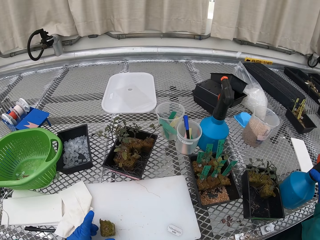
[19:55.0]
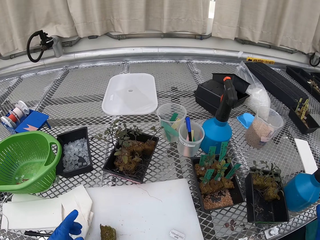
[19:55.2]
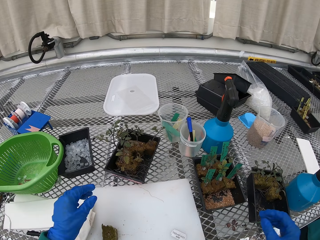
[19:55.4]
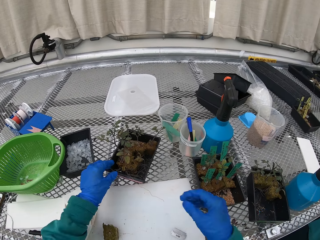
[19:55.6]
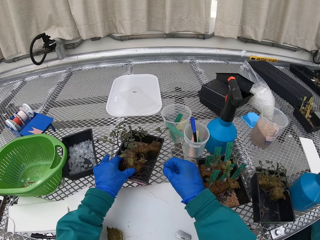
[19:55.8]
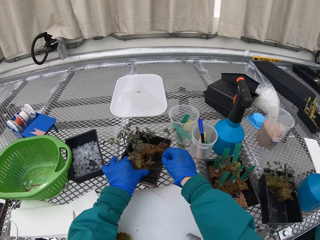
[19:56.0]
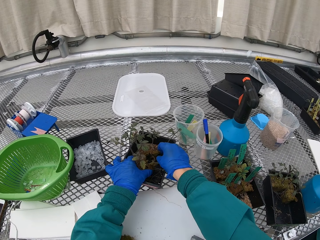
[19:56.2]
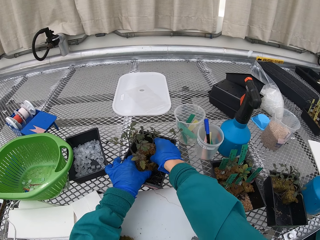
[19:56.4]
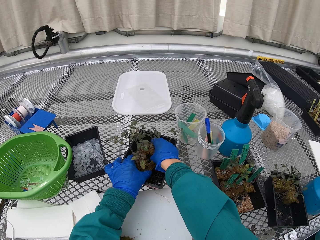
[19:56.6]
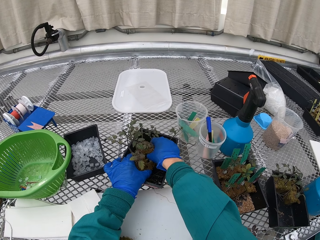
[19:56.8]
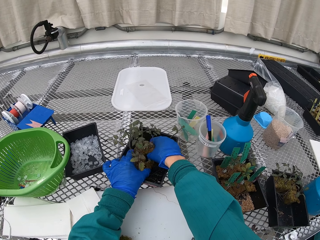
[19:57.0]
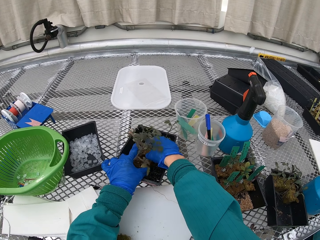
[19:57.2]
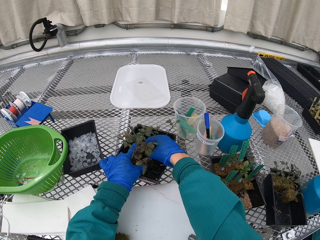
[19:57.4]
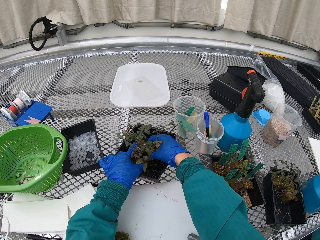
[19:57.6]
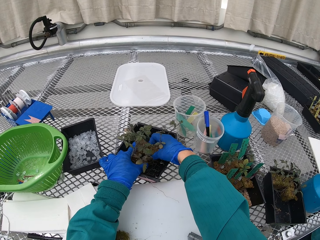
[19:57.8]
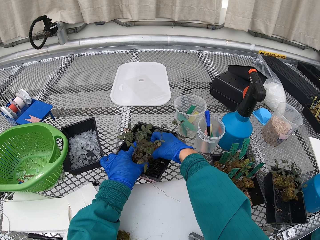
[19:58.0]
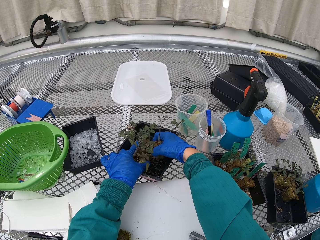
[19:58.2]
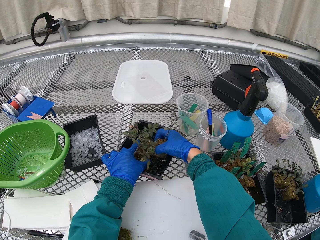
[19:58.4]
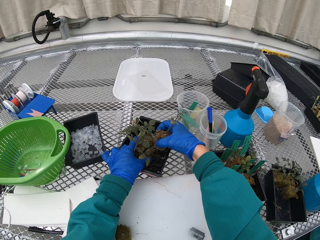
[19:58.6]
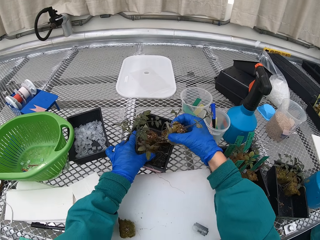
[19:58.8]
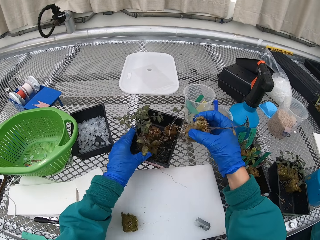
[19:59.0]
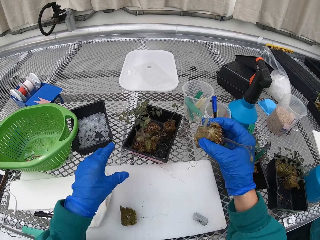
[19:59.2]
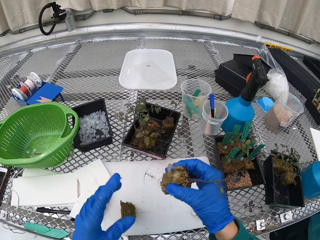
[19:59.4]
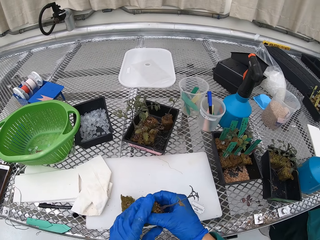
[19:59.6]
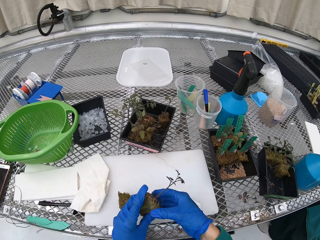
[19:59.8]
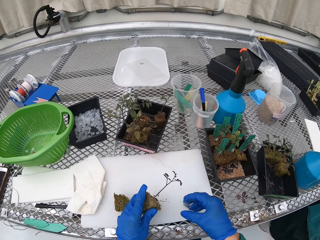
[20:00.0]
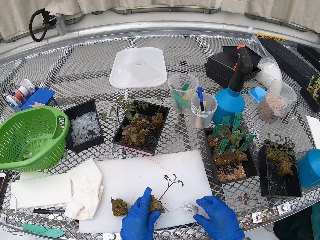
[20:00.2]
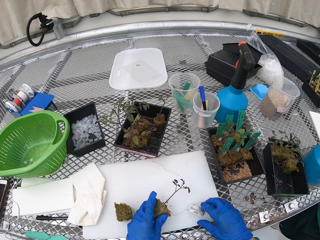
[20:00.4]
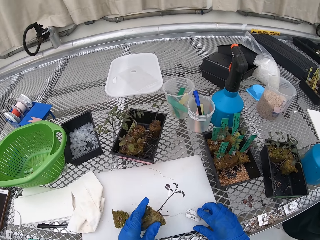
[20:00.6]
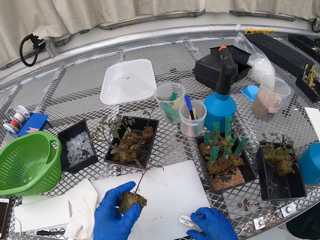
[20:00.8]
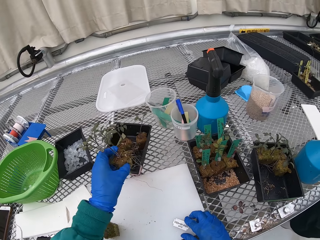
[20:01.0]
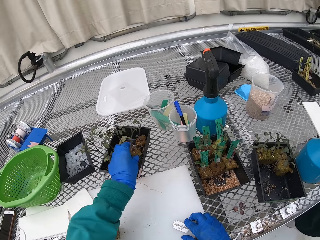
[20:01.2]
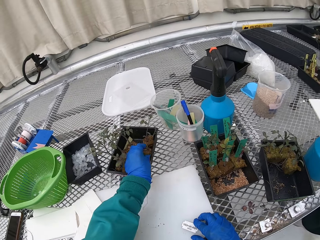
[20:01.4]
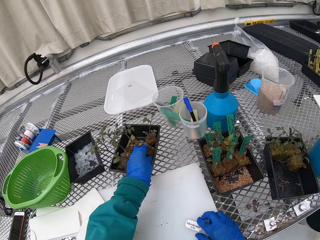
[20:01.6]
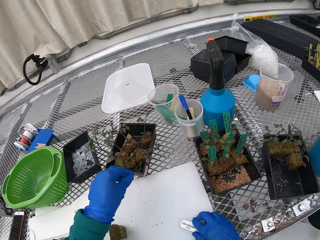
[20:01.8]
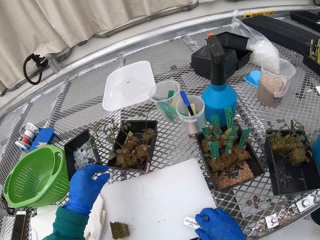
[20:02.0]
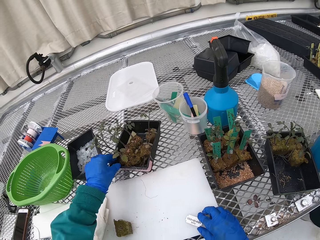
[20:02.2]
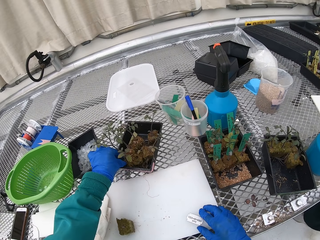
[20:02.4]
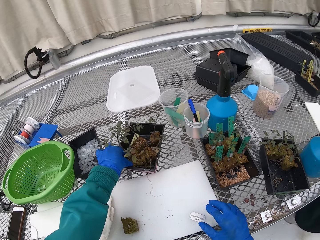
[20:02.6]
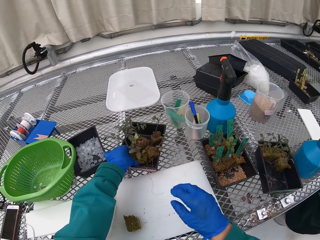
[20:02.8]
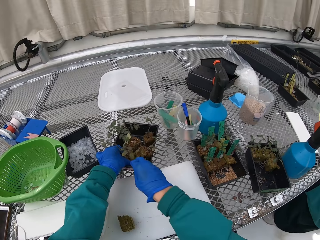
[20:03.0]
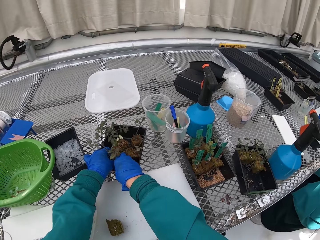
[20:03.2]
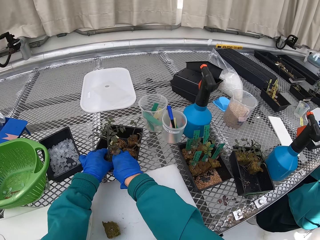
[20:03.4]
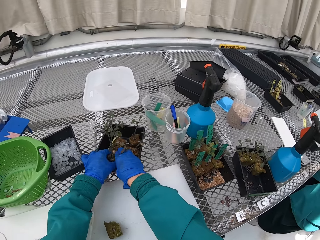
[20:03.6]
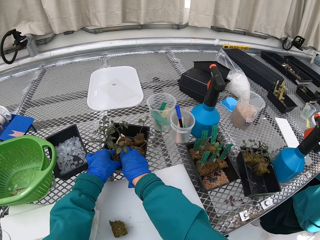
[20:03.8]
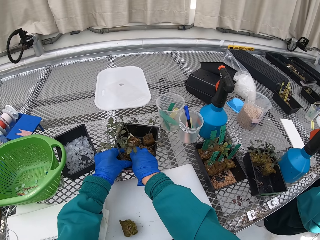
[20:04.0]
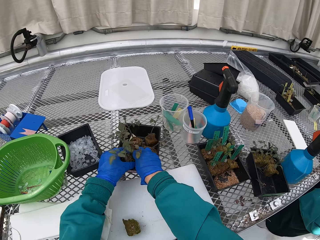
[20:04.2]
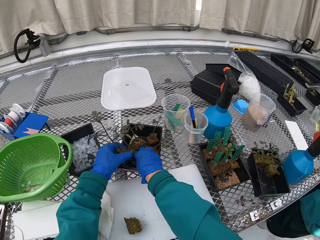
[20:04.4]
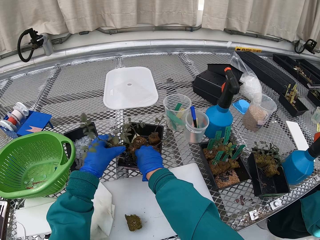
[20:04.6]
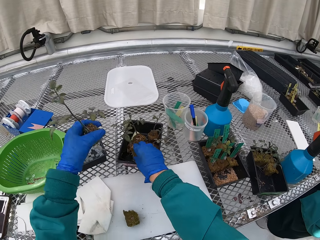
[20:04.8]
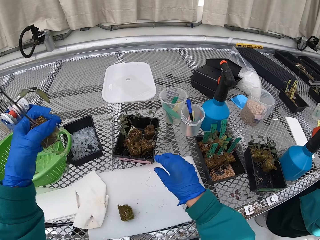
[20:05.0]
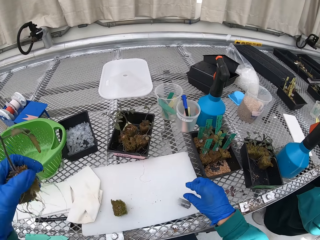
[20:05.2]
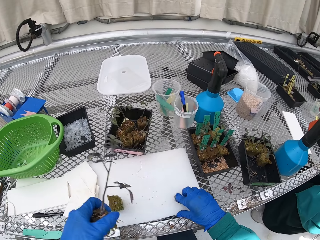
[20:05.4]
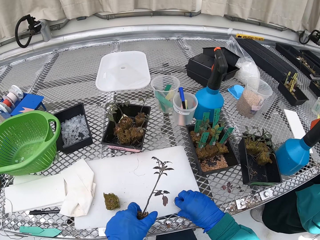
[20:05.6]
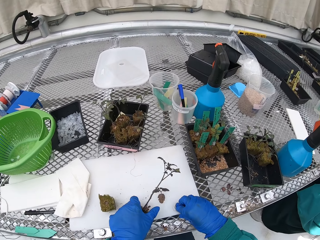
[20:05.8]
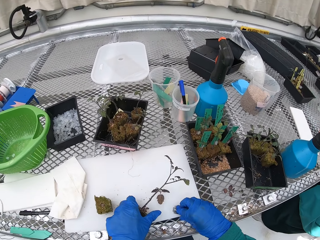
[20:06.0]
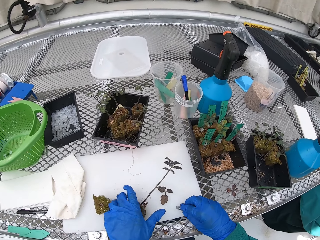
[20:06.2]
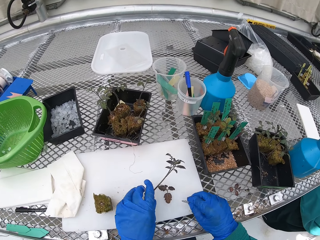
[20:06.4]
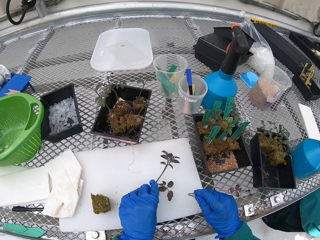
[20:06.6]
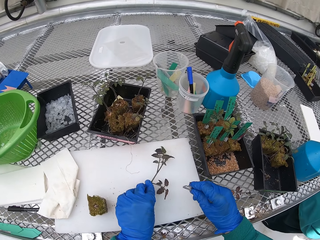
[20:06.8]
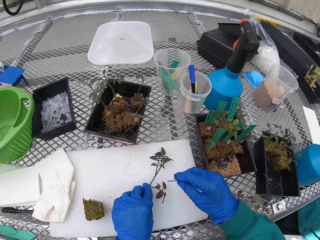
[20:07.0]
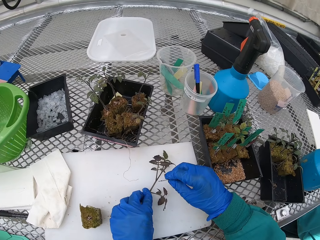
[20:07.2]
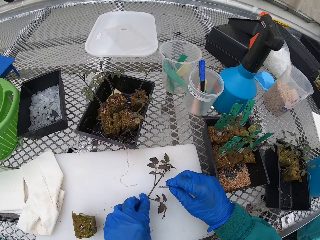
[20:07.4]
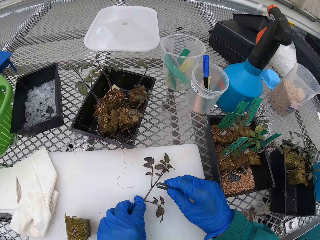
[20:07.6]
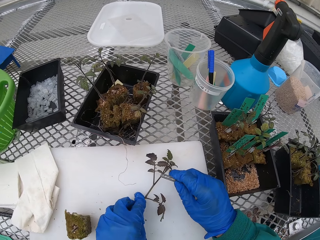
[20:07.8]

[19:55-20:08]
The camera wearer puts the water container on the table. They pick the flower or plant from the vase. They pick up the blade. They put the plant in the container. They pick the flower from the vase. They pick up the blade. They put the water container on the table.

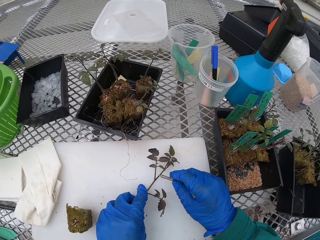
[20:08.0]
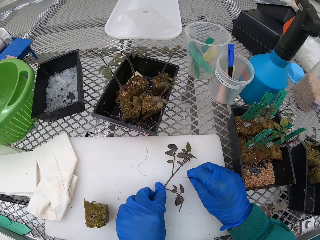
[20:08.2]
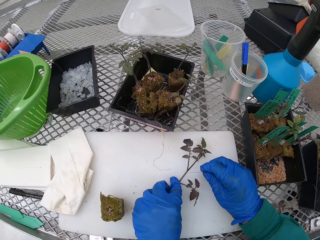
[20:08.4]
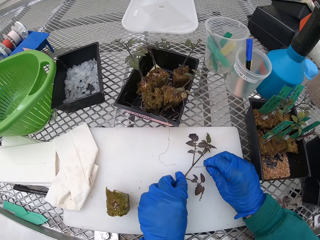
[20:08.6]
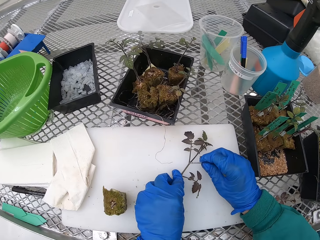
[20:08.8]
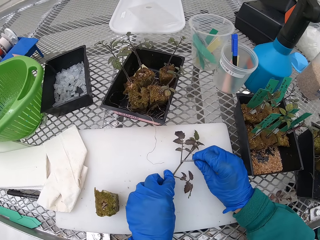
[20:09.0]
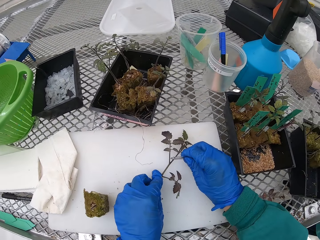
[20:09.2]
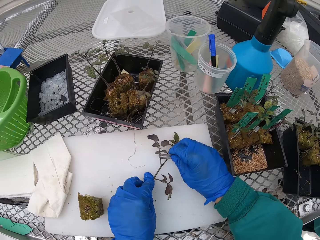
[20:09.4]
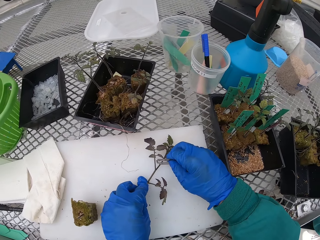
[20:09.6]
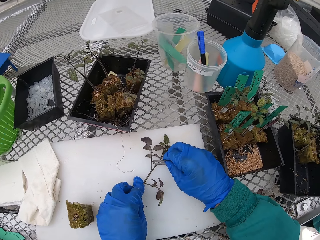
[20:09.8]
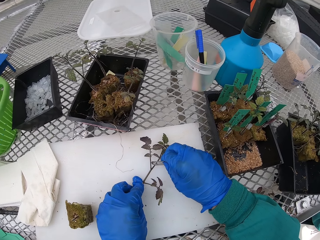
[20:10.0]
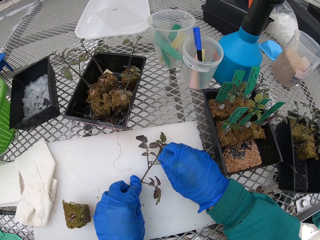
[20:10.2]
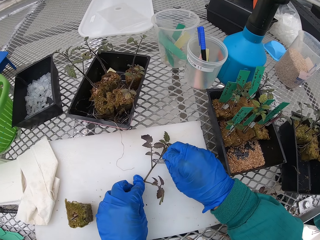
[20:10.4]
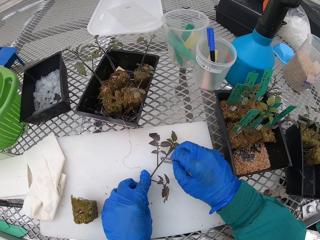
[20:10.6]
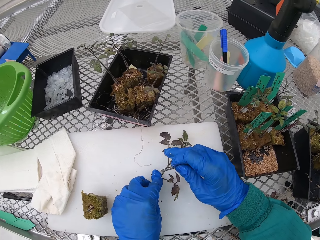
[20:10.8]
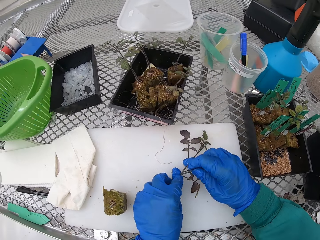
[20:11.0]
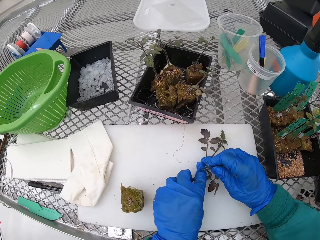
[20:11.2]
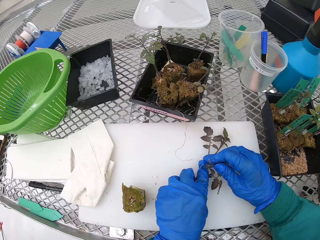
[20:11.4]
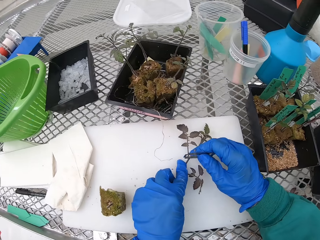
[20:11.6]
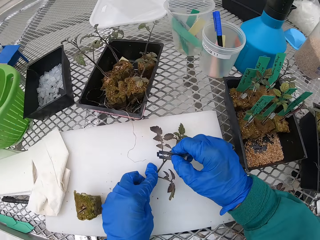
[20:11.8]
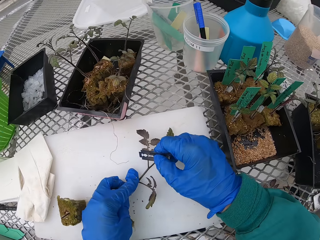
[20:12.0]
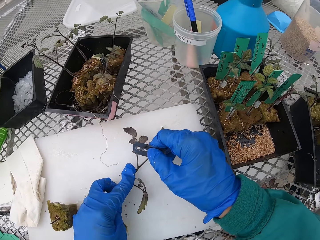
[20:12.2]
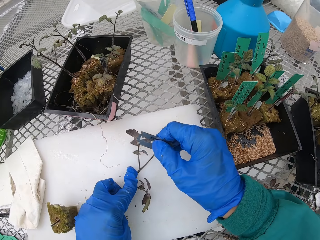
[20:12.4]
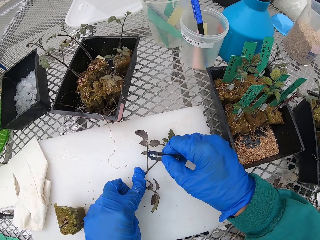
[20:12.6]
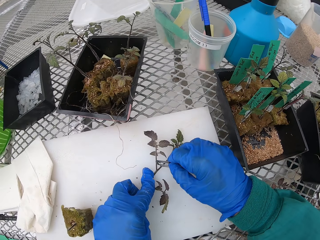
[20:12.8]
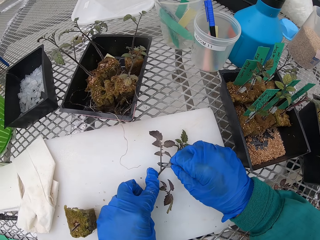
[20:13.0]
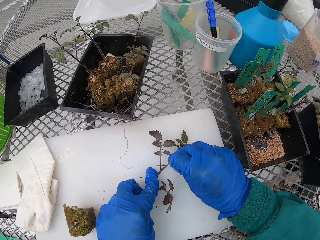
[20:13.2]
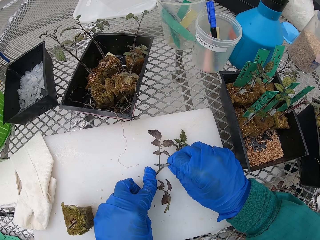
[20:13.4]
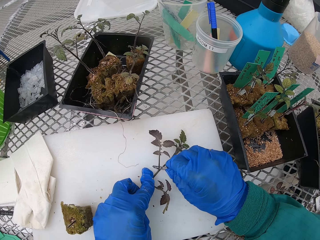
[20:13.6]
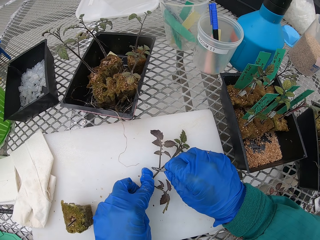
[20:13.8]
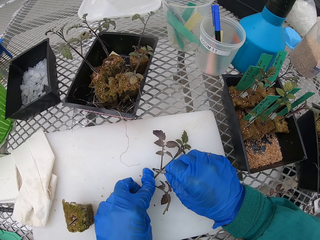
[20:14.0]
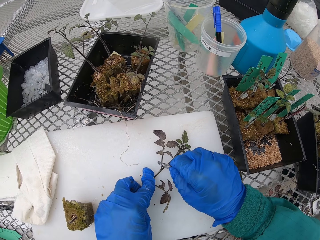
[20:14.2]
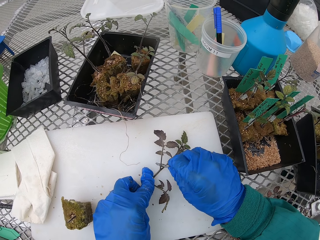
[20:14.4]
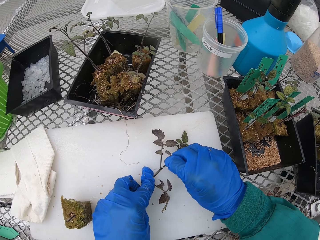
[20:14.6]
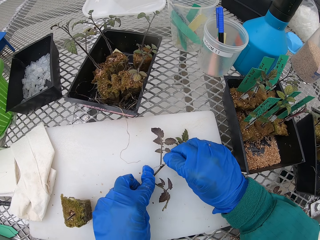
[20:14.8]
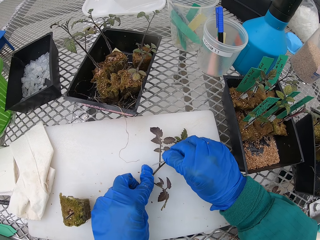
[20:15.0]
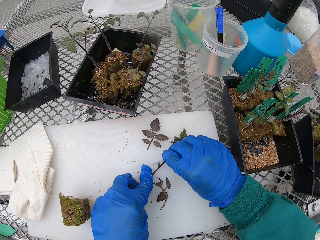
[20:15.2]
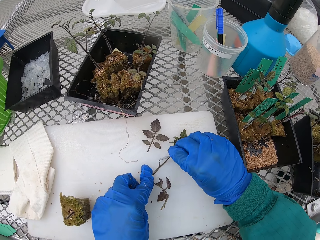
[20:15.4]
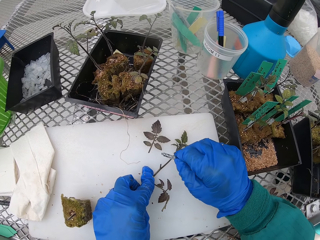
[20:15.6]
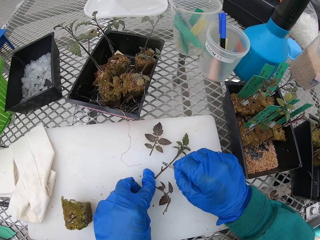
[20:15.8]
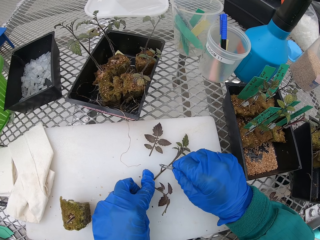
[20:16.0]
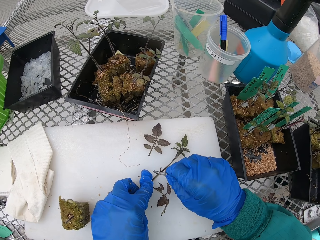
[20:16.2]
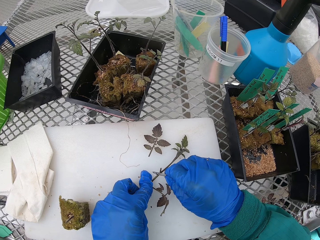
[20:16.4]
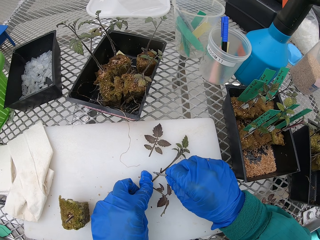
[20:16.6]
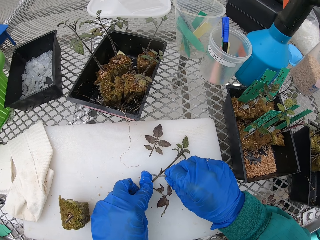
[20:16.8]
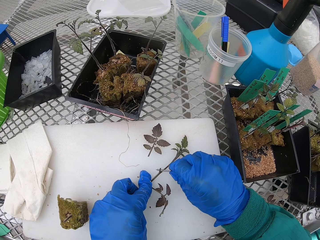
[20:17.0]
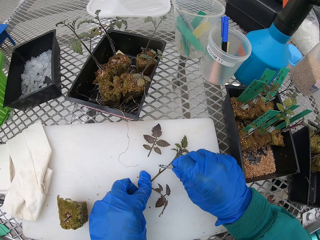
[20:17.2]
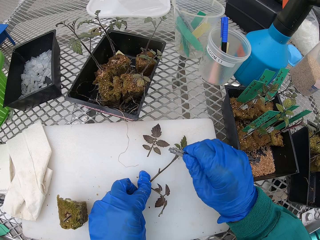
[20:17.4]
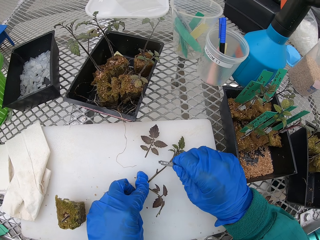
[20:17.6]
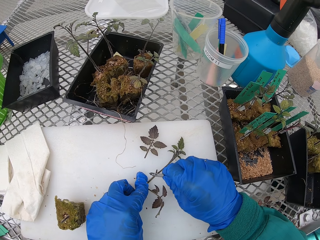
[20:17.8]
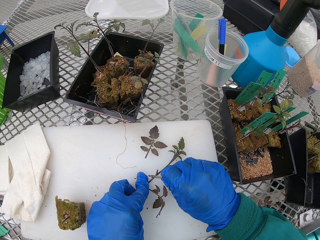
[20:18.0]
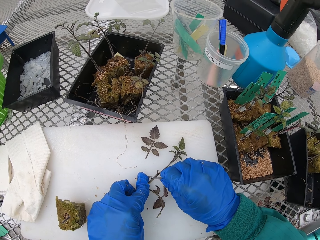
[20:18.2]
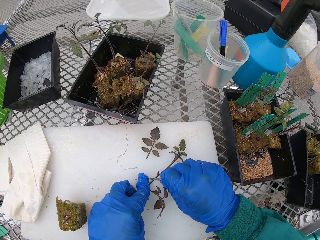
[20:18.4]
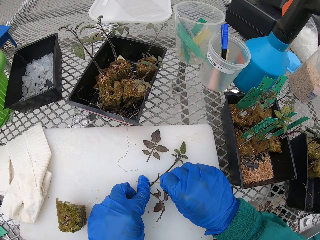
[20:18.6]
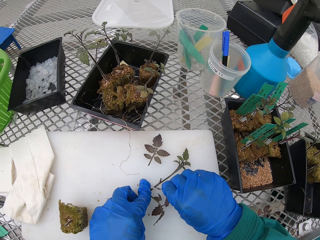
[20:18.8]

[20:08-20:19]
The camera wearer cuts the flower with the razor.
